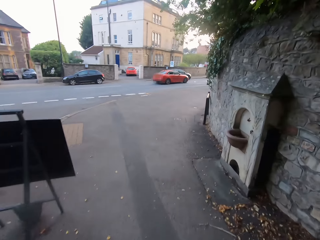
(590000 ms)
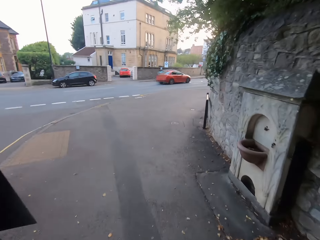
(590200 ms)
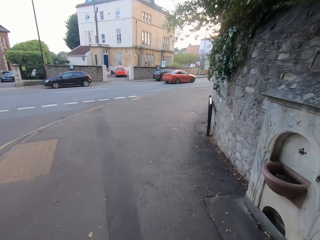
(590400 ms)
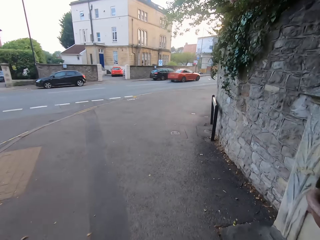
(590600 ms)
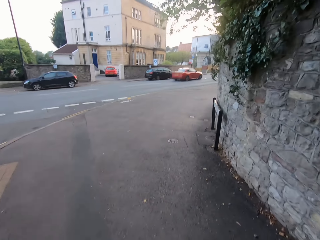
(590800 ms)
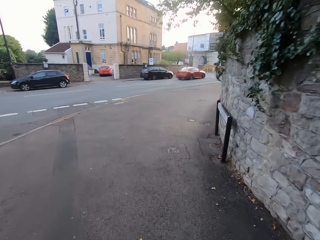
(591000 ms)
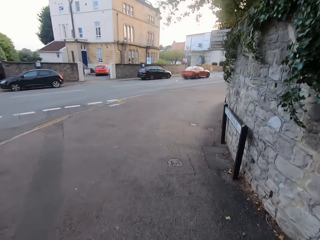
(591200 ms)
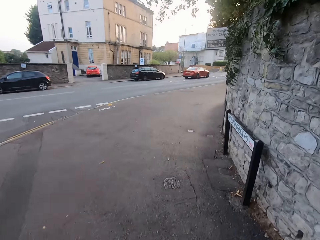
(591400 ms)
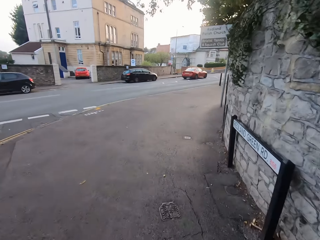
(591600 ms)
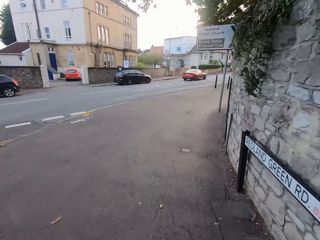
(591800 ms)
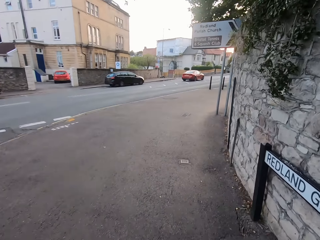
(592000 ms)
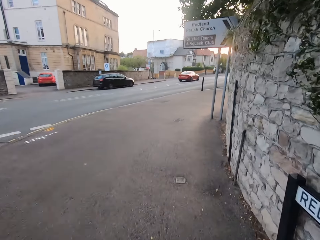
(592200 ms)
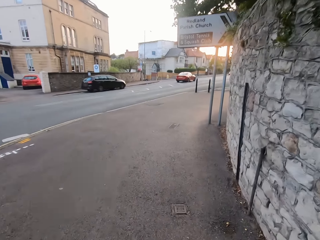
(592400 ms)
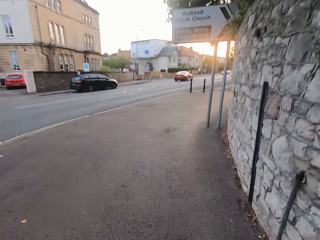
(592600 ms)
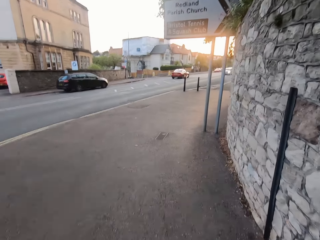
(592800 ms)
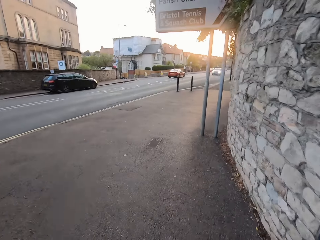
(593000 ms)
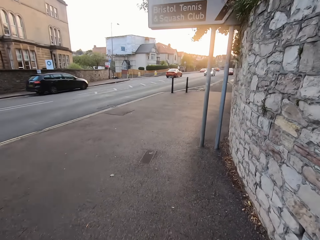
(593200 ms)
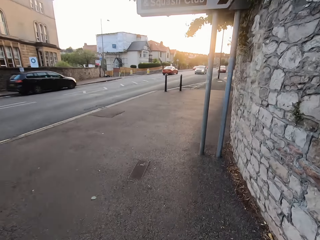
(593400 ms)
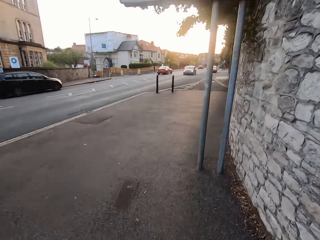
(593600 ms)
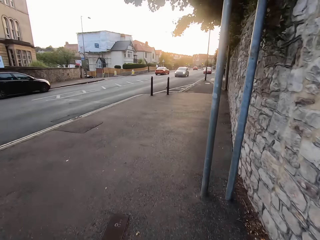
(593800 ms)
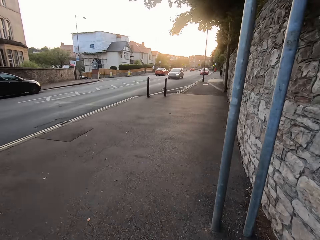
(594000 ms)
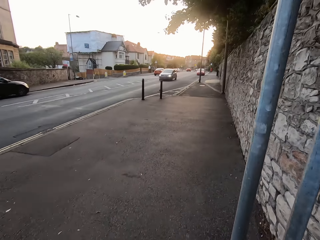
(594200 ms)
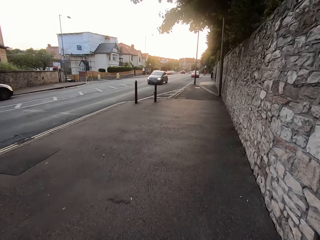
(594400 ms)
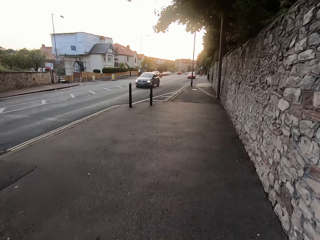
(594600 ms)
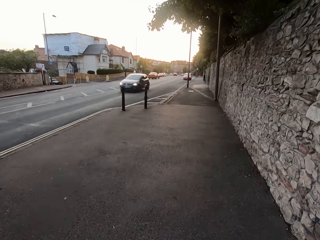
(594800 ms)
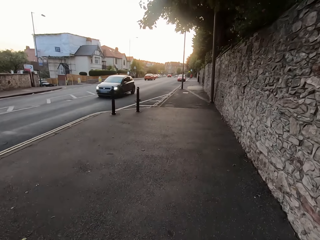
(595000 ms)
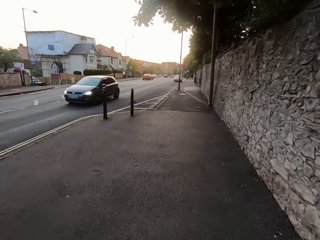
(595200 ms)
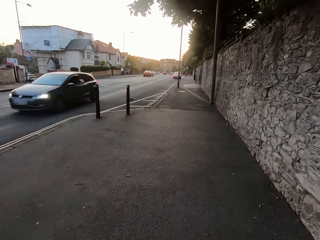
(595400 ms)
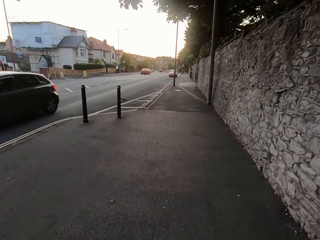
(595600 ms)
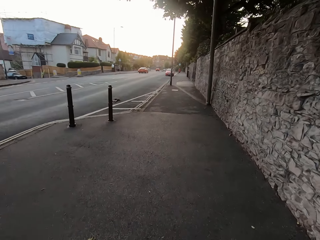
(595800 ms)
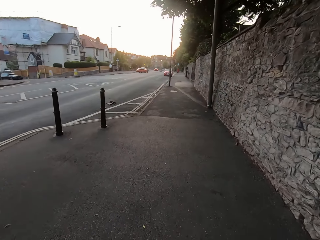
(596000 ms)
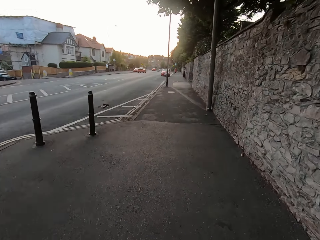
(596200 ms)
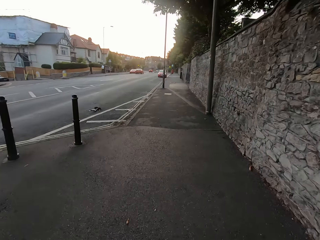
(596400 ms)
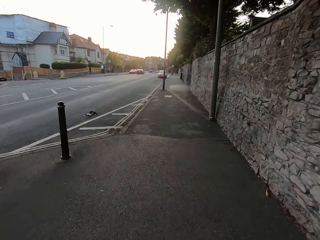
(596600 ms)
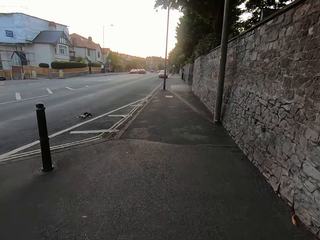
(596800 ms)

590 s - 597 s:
The camera wearer makes a right turn.

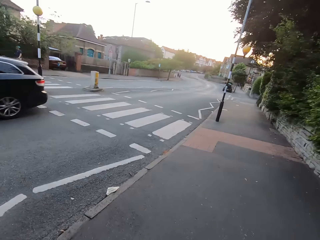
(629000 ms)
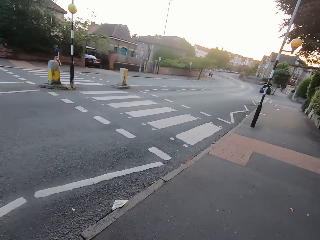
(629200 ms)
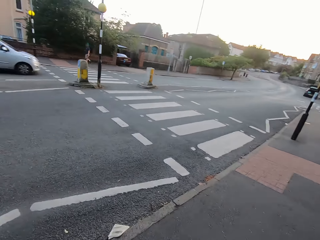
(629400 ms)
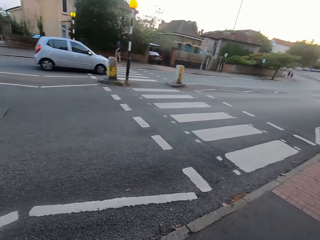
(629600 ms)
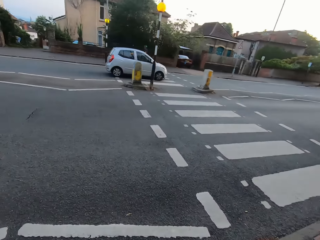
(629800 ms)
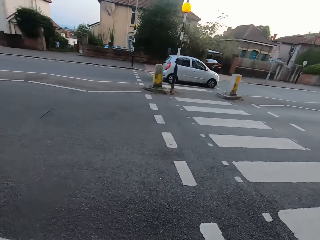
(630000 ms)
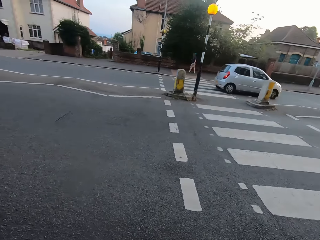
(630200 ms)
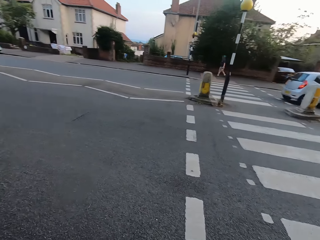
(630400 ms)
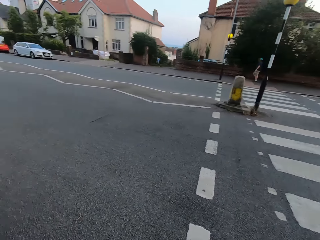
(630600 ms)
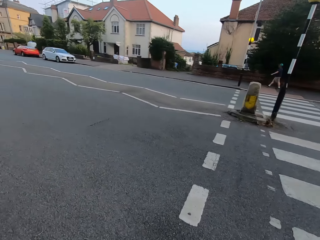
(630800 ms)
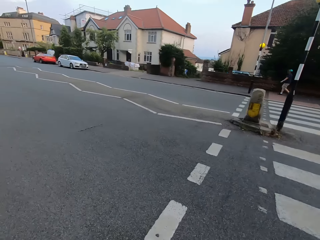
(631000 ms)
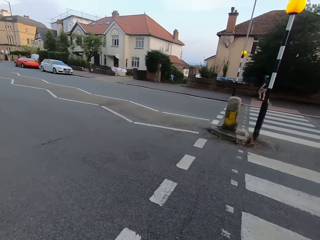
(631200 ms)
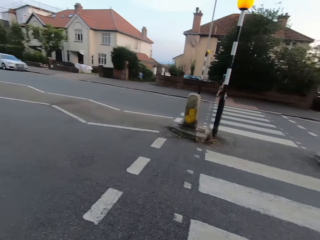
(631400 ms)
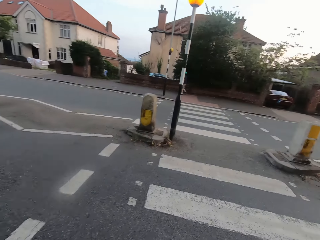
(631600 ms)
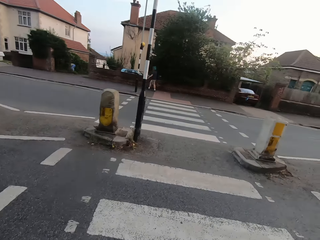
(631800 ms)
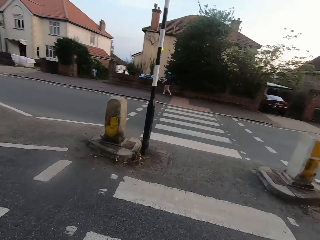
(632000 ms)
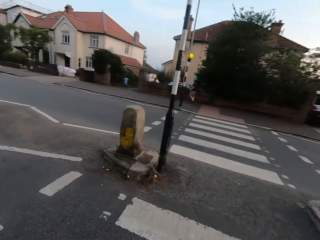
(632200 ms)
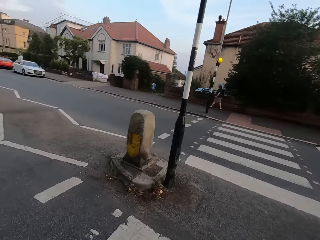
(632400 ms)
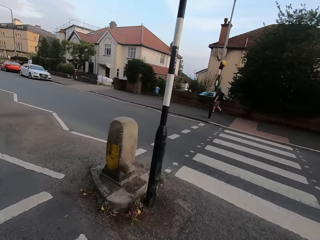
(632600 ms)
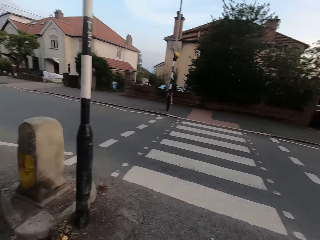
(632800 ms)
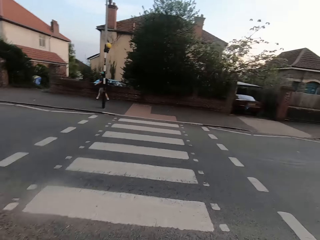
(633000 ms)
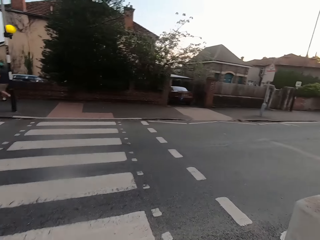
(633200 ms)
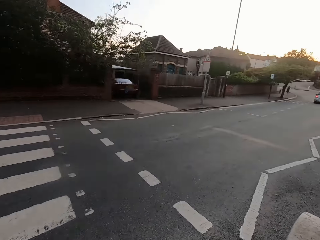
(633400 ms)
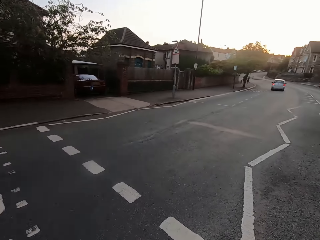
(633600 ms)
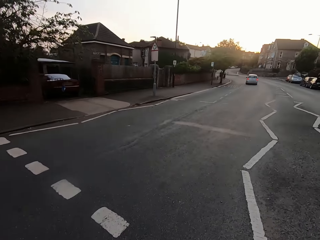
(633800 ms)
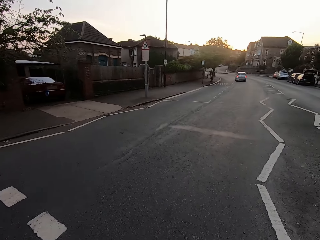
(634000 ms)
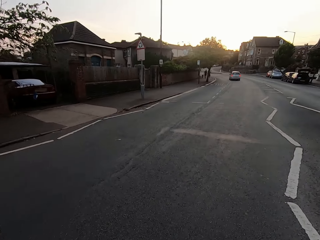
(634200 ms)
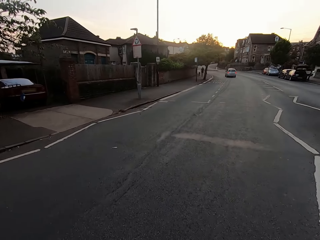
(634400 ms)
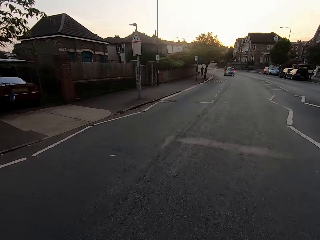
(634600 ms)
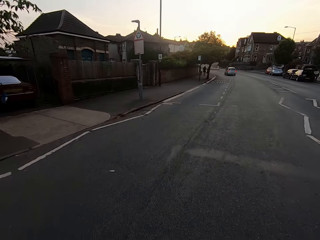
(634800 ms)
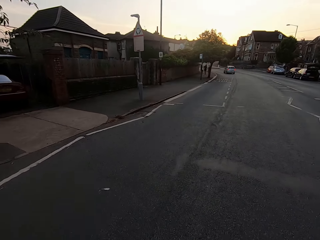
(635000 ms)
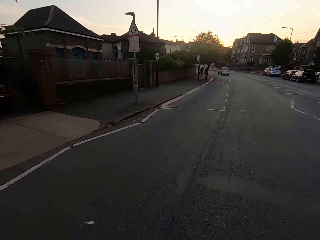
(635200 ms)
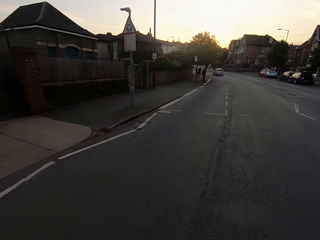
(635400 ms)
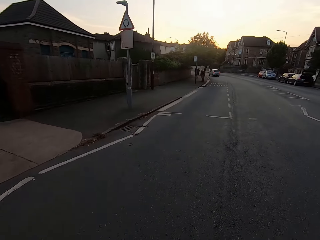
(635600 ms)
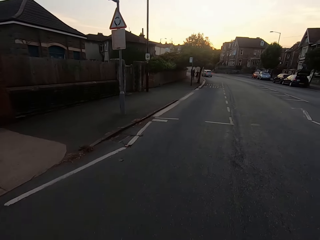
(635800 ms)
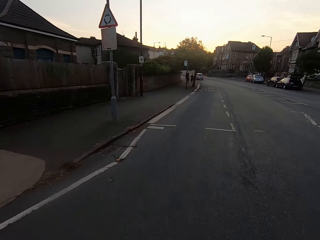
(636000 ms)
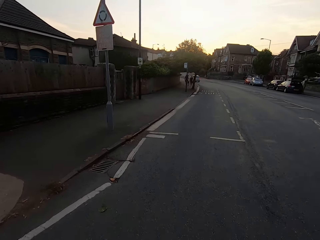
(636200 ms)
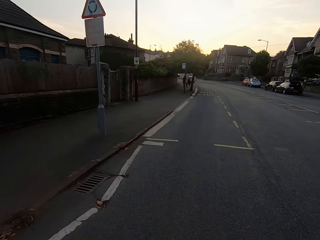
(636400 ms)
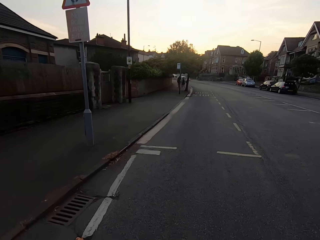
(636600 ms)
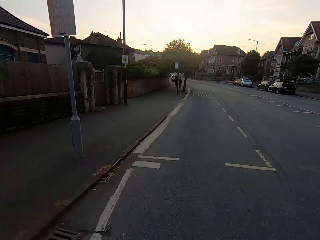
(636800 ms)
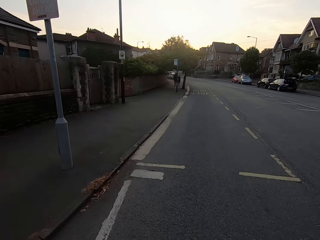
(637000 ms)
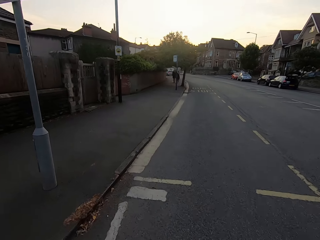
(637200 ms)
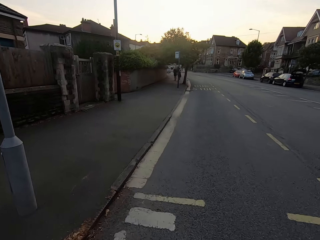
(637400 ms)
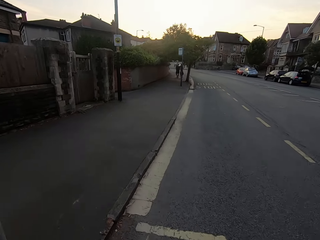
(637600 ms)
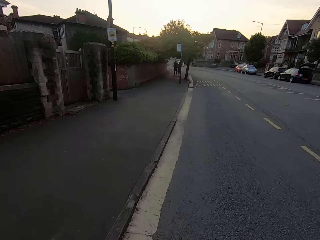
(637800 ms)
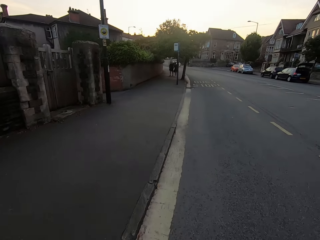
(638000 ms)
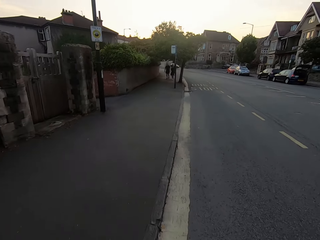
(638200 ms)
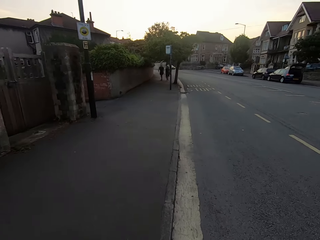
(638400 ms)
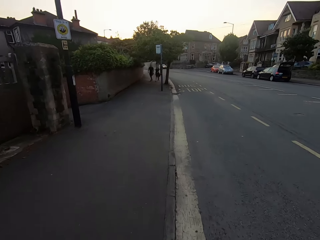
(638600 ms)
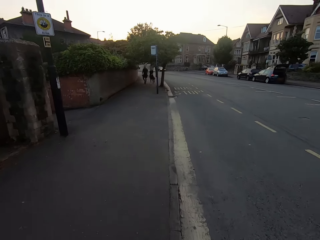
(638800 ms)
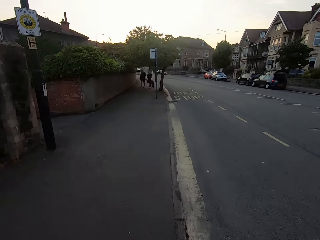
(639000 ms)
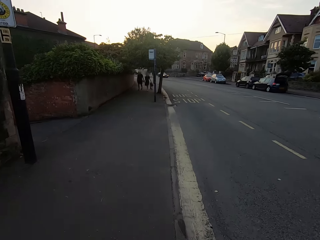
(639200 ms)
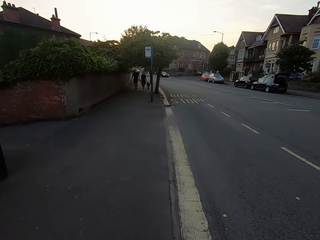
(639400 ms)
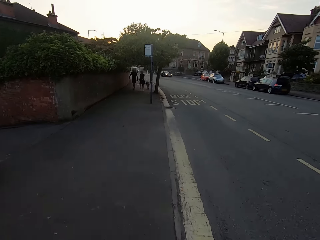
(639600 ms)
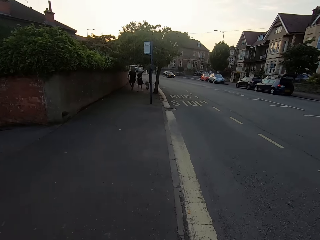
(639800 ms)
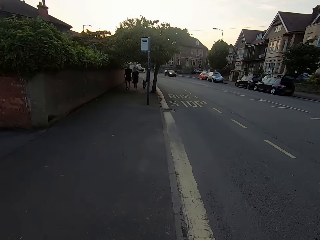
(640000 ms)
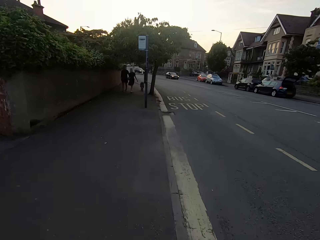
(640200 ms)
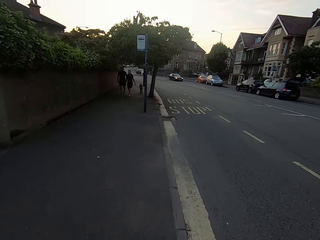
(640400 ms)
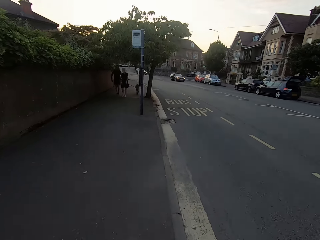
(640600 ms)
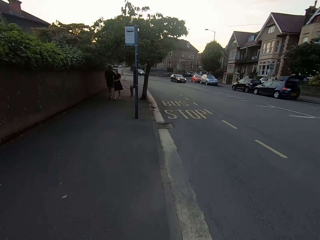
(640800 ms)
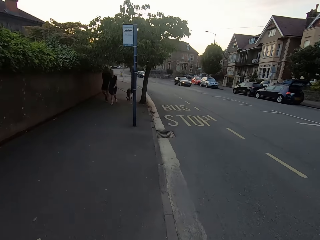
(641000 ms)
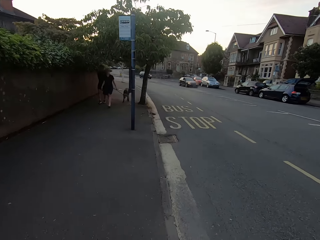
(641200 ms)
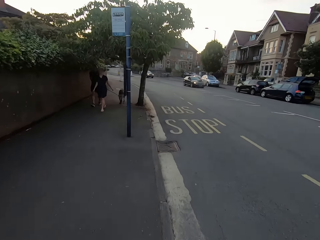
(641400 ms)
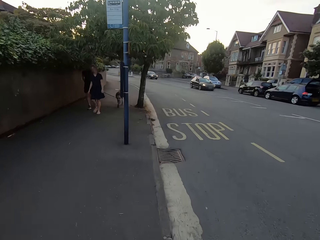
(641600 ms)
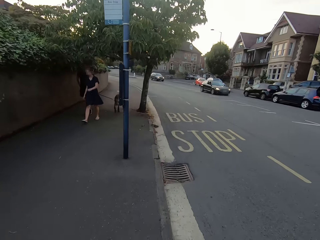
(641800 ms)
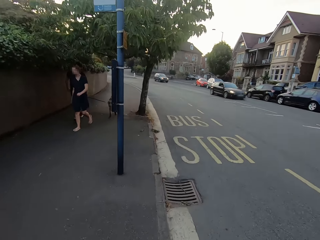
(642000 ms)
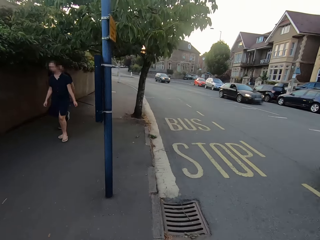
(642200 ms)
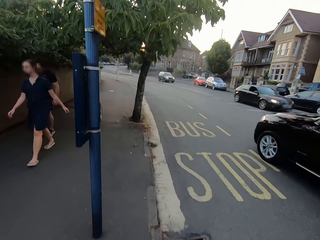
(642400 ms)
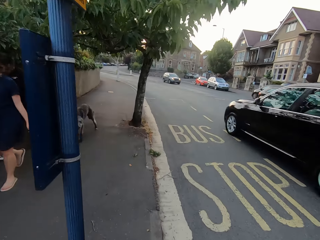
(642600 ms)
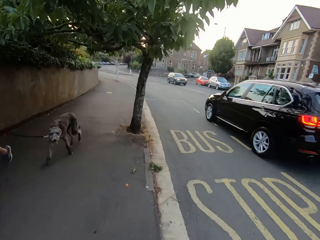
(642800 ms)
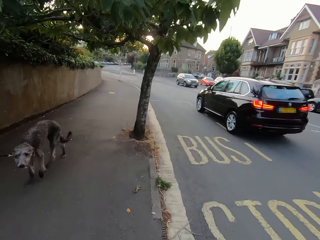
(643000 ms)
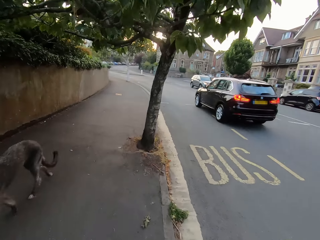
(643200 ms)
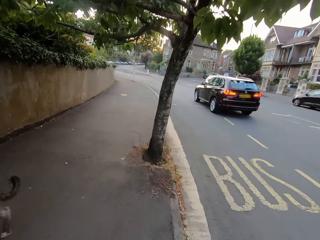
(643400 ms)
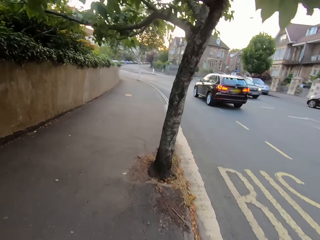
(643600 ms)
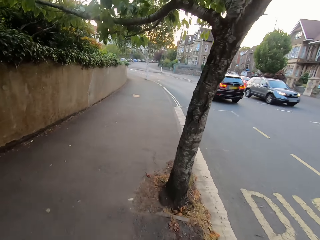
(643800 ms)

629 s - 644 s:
The camera wearer crosses the road. They jog on the footpath.
